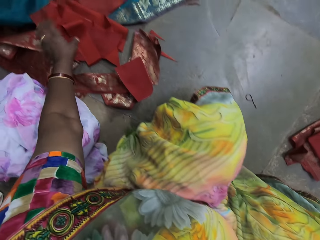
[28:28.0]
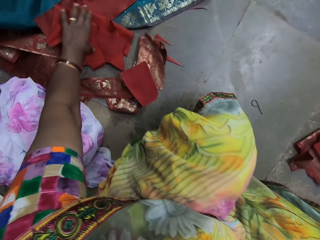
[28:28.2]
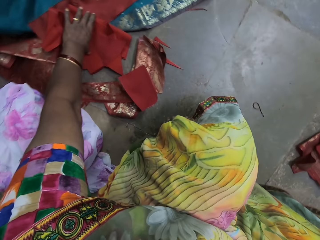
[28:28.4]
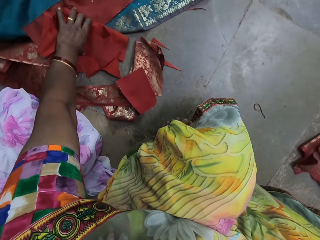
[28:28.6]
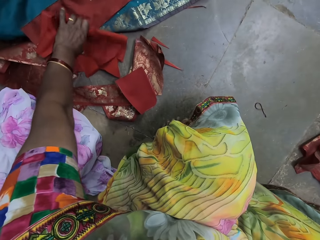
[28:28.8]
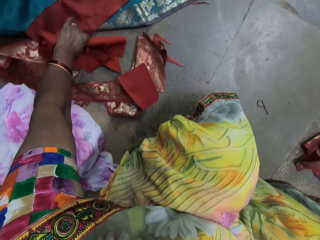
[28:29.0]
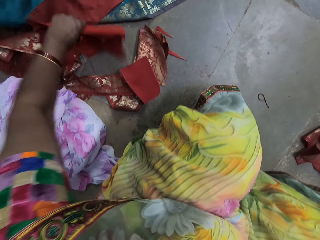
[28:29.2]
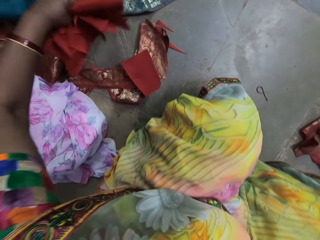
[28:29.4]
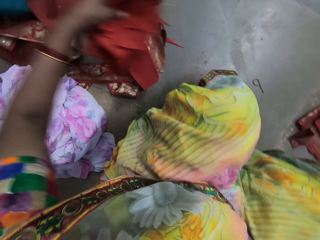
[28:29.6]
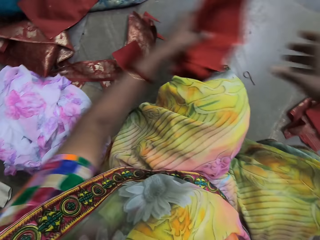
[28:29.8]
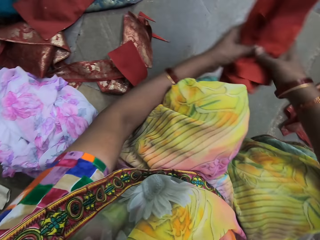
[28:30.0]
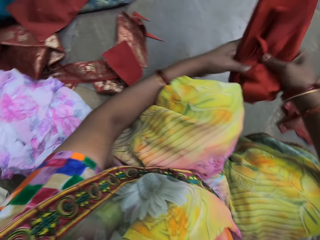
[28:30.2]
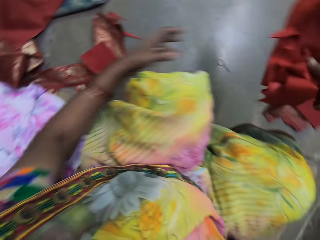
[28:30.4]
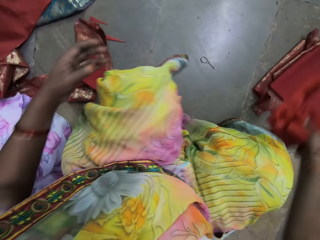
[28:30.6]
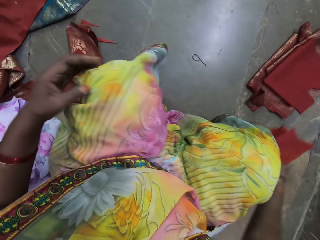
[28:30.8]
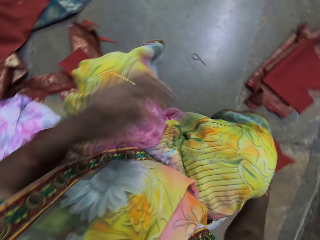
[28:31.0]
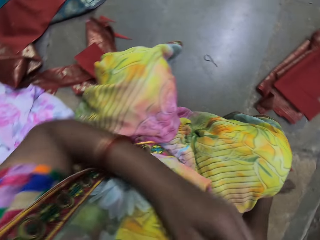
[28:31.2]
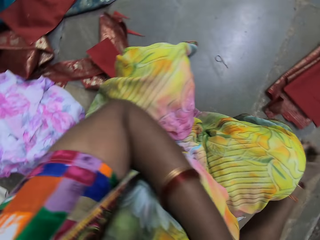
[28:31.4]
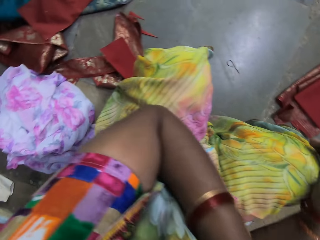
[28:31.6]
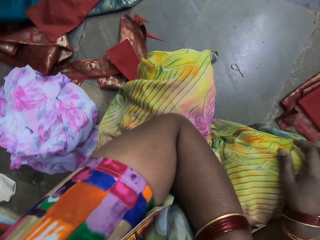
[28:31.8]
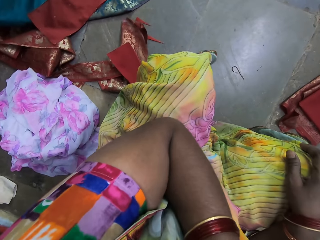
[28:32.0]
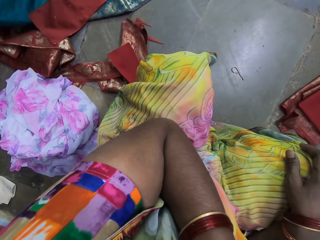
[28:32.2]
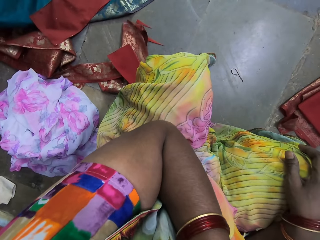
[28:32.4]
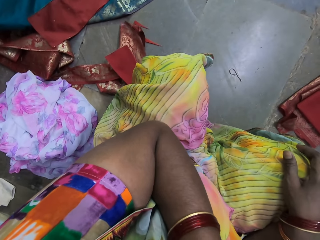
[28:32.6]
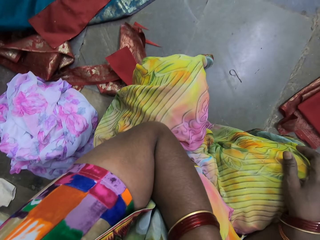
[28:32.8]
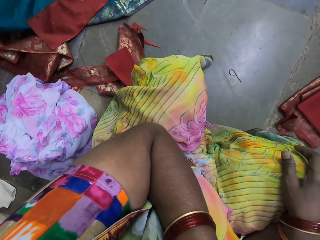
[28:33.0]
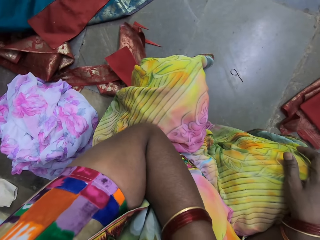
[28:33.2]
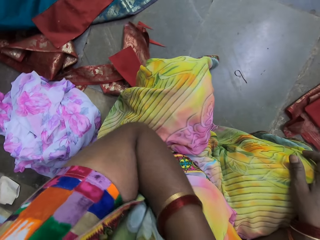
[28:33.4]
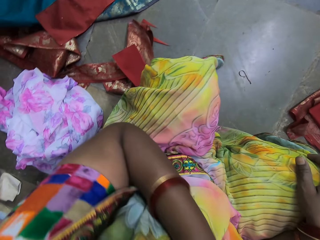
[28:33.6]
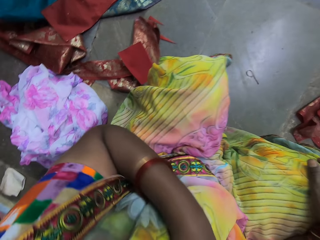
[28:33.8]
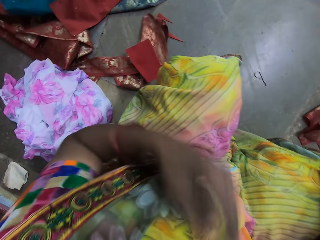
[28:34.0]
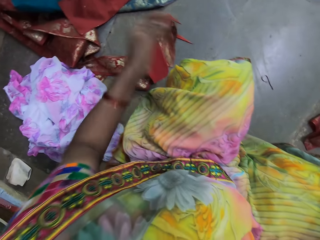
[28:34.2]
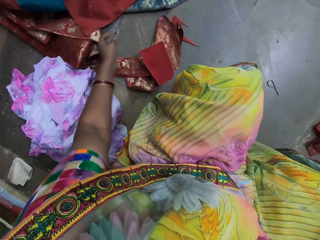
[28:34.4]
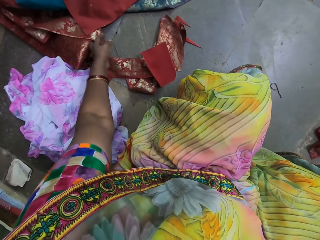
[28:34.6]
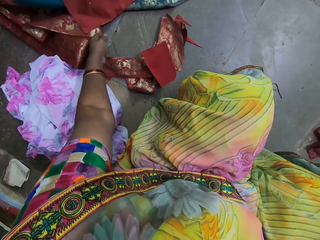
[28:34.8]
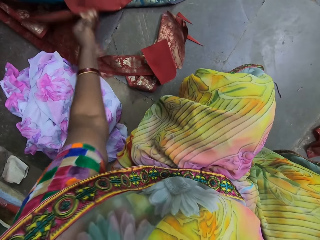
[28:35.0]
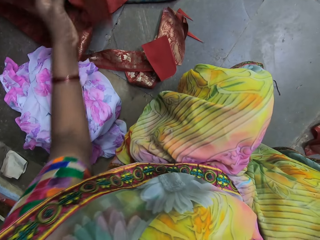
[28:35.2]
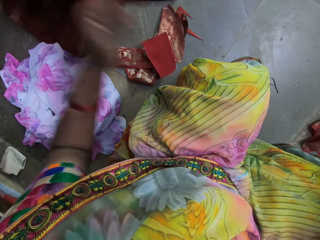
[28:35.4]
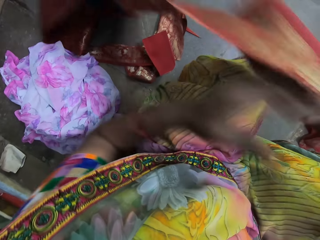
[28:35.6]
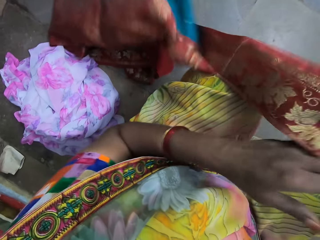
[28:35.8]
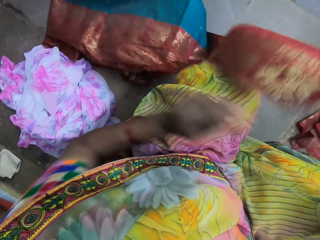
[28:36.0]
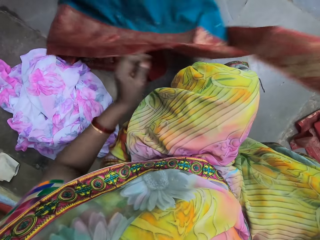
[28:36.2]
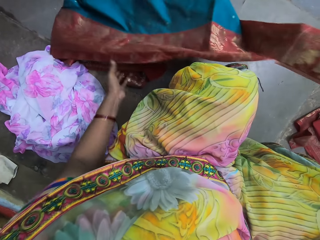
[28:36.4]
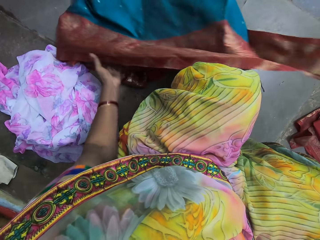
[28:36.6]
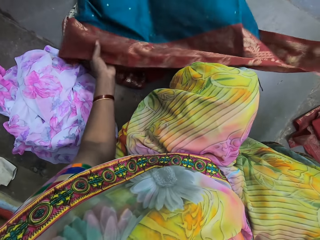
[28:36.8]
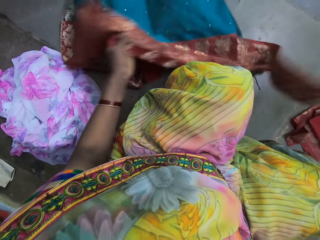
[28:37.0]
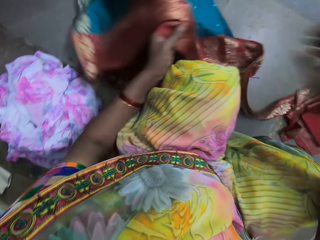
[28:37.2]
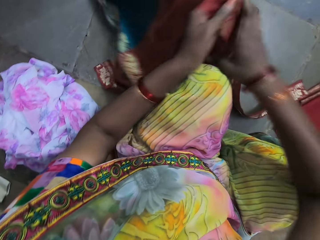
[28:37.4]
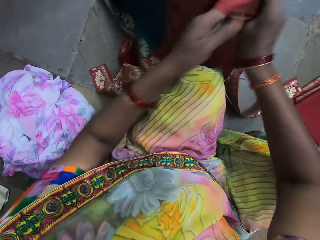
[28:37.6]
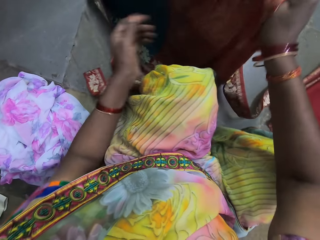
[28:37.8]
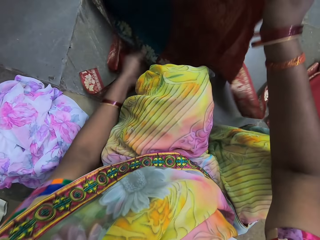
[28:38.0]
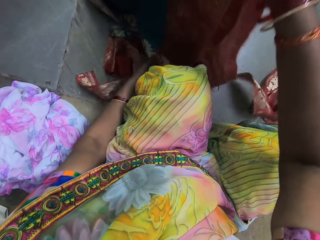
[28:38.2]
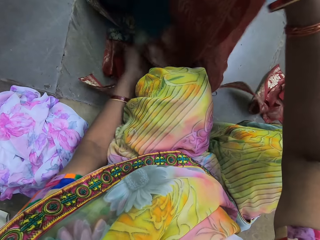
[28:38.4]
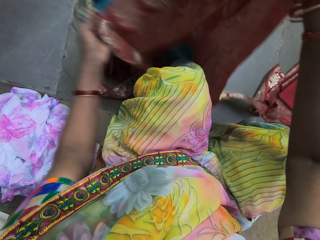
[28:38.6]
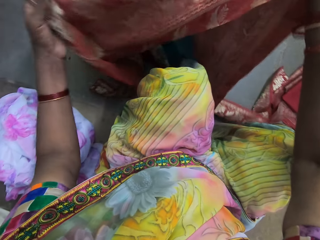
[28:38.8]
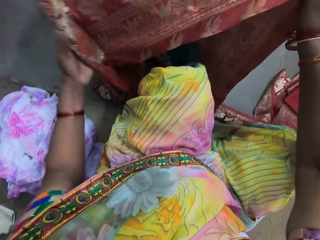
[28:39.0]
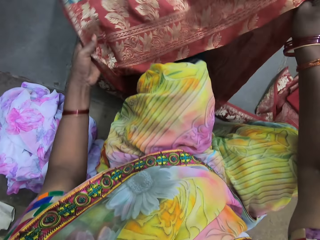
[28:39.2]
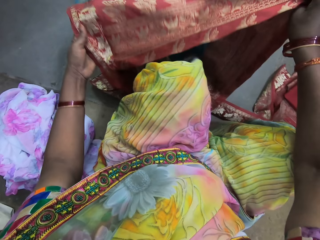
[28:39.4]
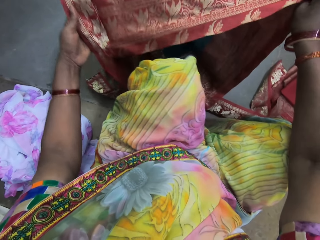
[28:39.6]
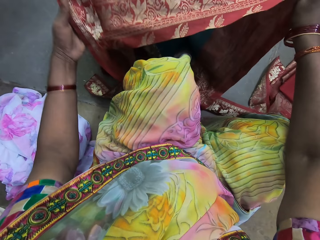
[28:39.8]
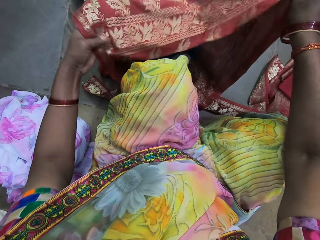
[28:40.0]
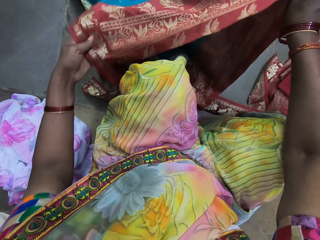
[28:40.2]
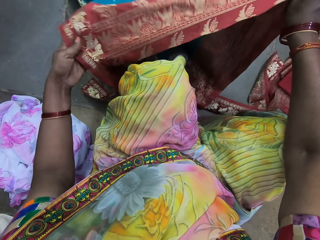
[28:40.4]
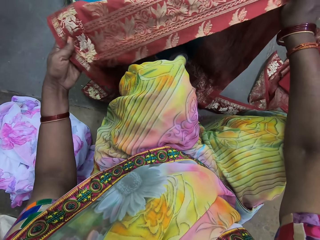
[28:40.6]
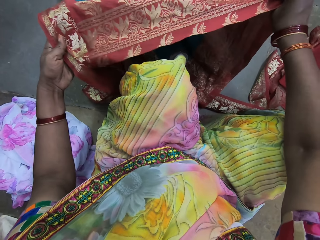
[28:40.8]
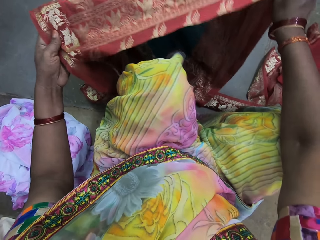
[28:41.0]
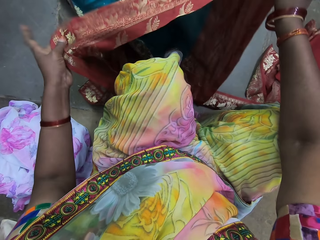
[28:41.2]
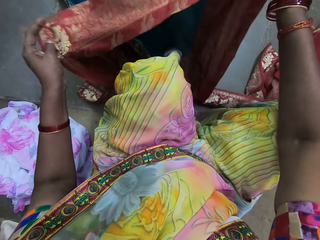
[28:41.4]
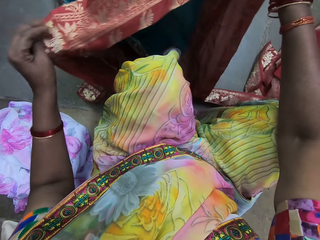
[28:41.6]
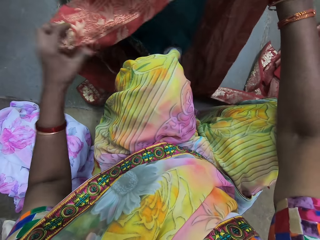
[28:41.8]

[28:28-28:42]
The camera wearer picks up a cloth on the ground with her left hand. She passes the cloth from her left hand to her right hand. She puts the cloth on the floor. She places her right hand on her lap. She touches her face. She picks up a cloth on the ground with her left hand. She passes the cloth from her left hand to her right hand. She holds the cloth with her hands. She looks at the cloth.

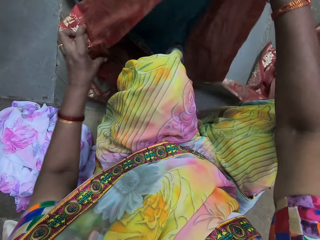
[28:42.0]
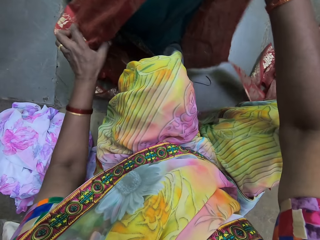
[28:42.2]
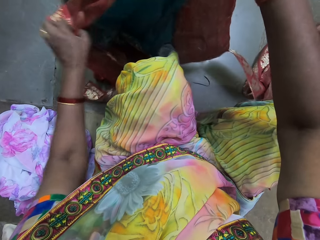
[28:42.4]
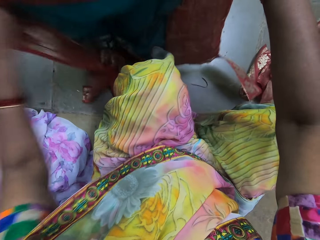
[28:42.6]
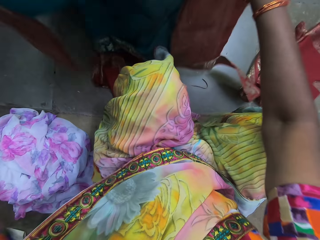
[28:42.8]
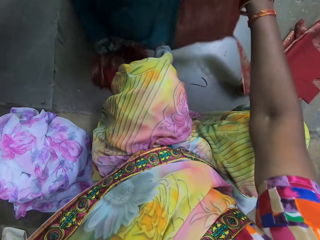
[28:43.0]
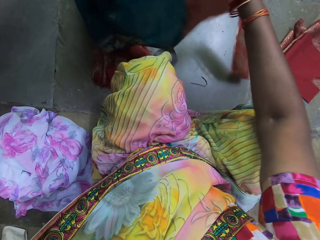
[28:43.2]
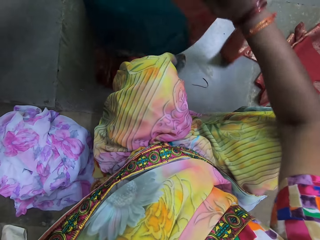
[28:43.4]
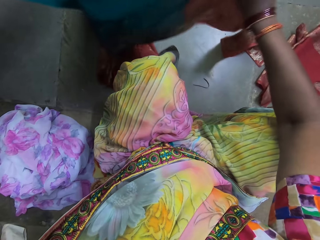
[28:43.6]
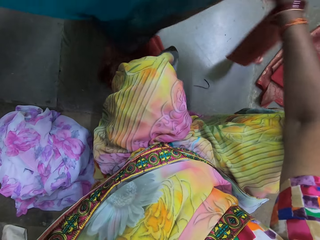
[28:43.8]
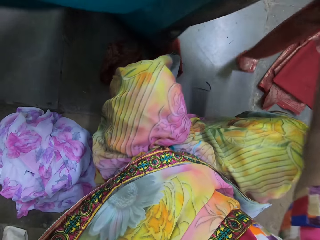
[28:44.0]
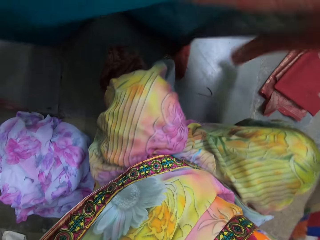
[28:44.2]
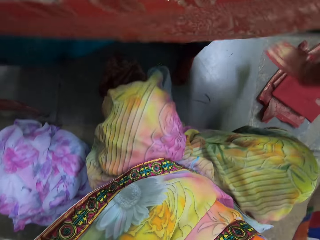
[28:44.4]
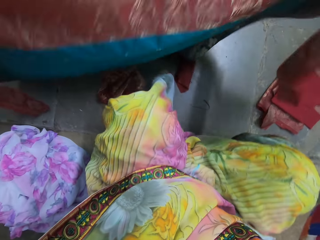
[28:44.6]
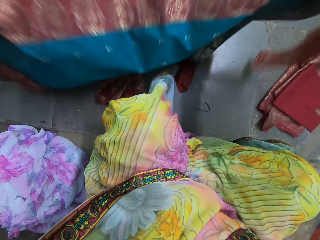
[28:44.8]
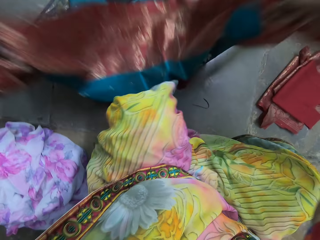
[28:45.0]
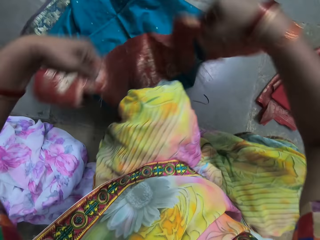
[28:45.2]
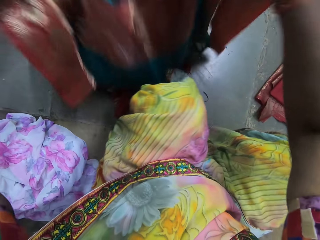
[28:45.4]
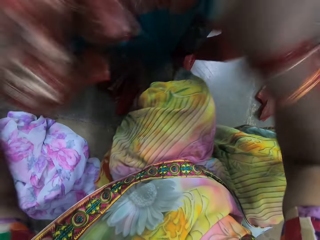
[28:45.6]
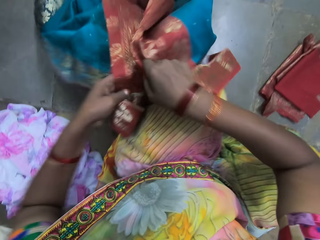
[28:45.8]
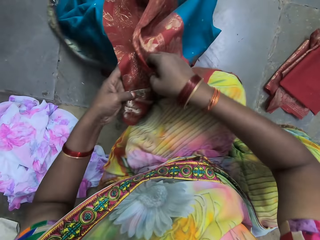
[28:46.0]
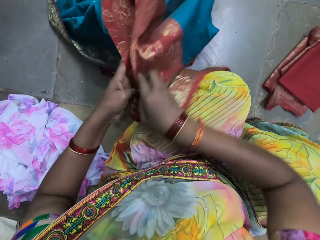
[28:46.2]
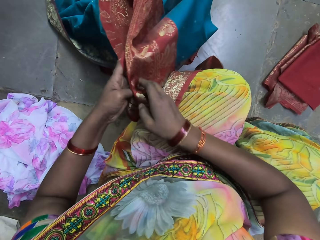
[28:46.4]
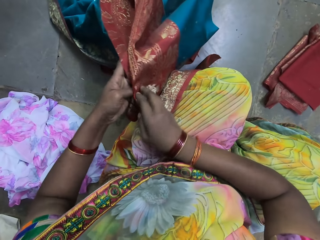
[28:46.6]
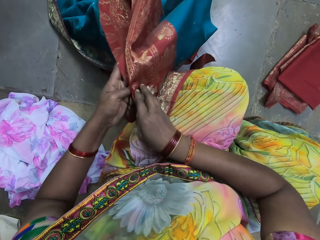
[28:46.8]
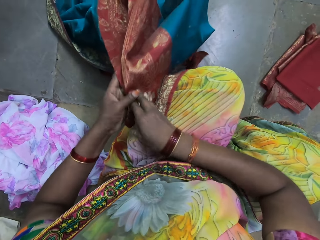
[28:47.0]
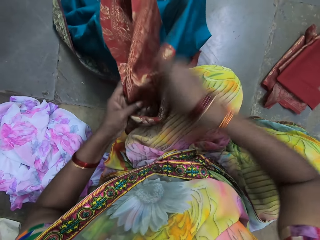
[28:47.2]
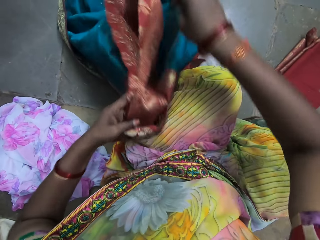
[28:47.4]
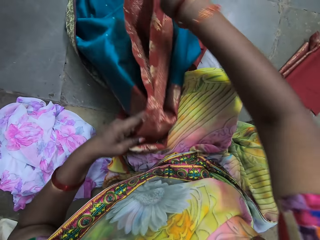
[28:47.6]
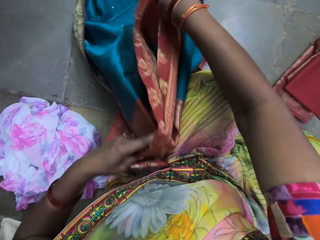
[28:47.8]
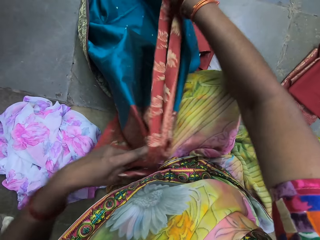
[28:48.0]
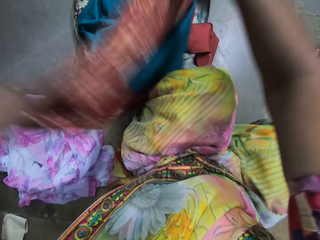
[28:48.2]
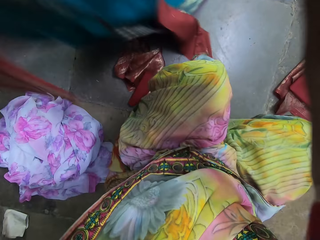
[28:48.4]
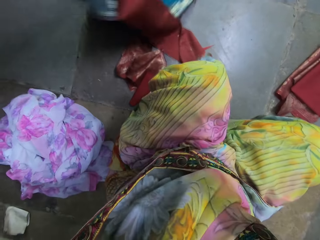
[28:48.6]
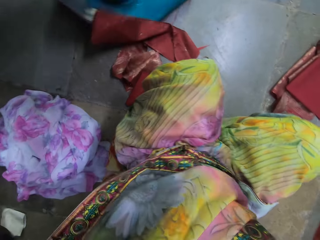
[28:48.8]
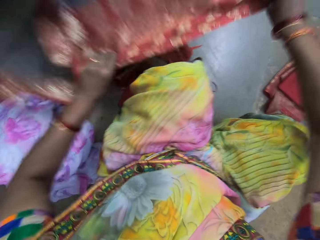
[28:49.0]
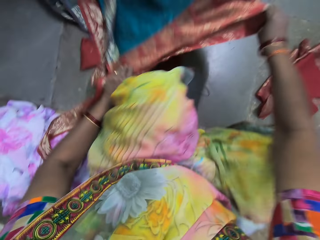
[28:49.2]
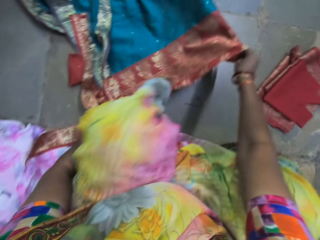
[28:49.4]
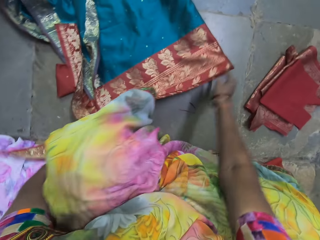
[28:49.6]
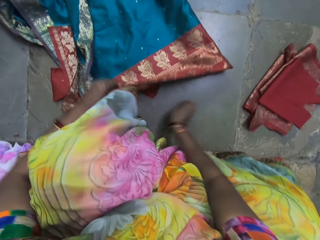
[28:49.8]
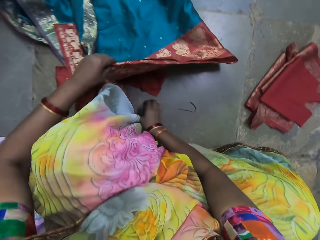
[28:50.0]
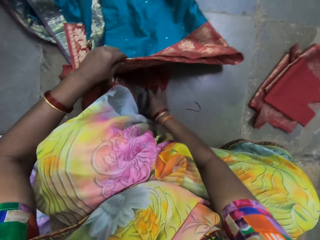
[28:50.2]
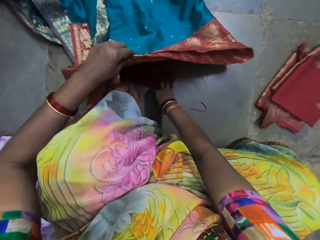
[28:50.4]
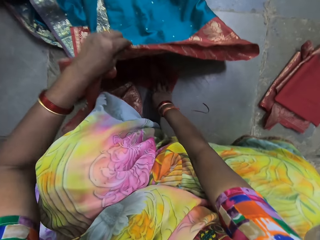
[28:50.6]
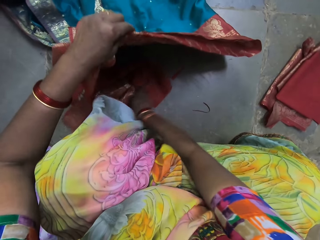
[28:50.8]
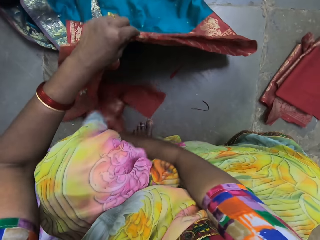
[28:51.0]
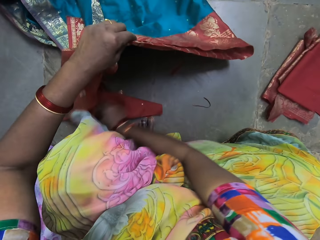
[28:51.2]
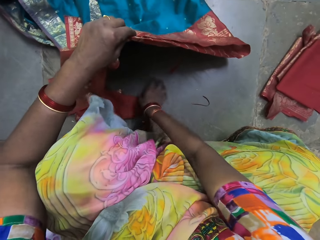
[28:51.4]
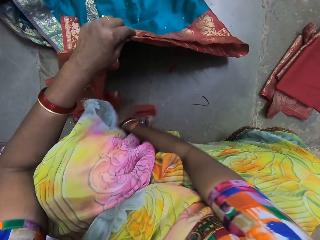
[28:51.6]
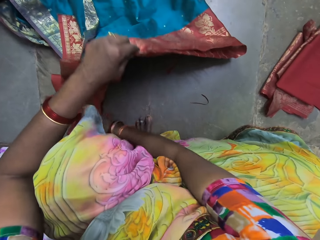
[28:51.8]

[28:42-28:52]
The camera wearer folds the clothes with her hands. She folds the cloth. She drops the cloth on the ground. She adjusts the cloth on the ground with her left hand. She adjusts the cloth on the ground with her right hand.
